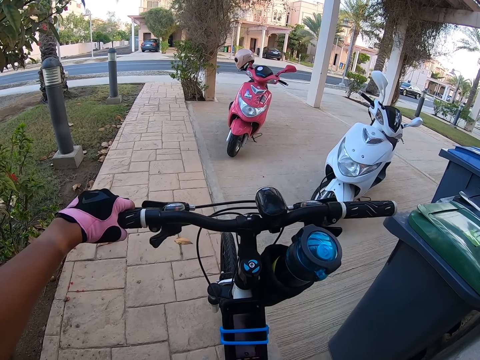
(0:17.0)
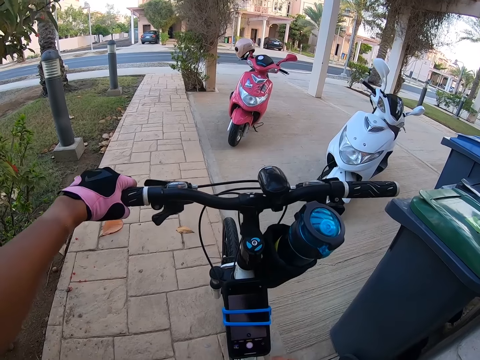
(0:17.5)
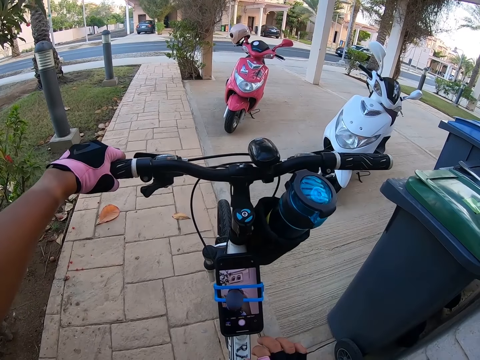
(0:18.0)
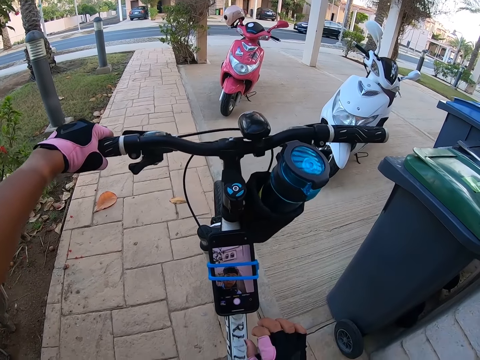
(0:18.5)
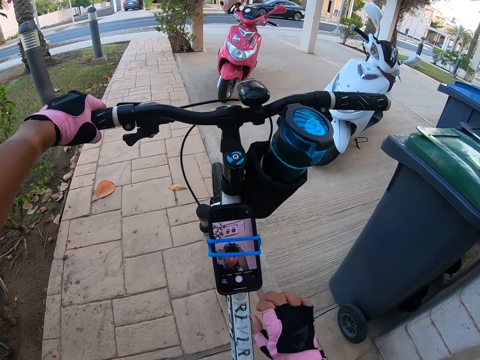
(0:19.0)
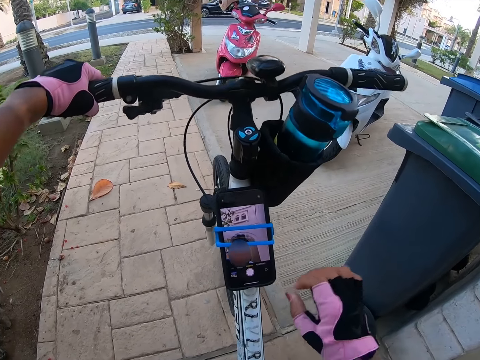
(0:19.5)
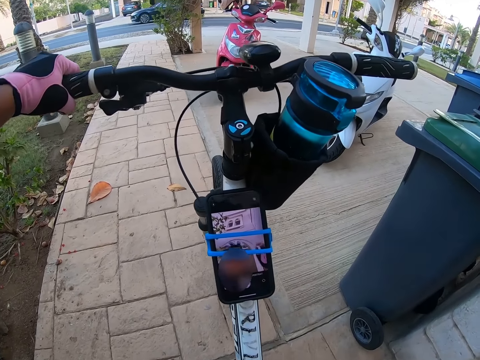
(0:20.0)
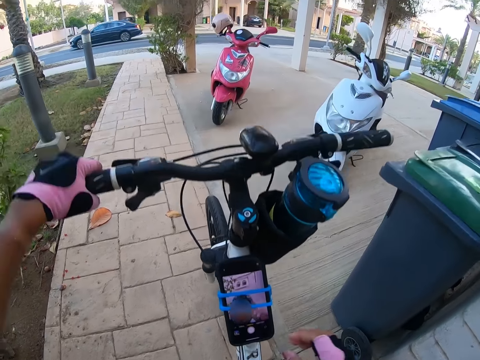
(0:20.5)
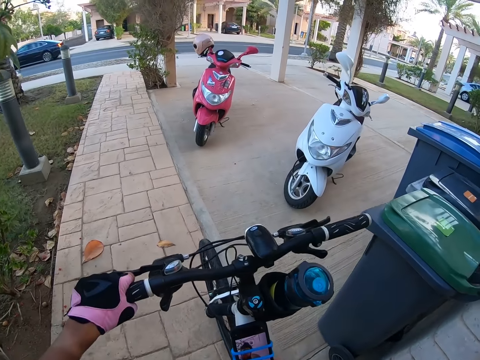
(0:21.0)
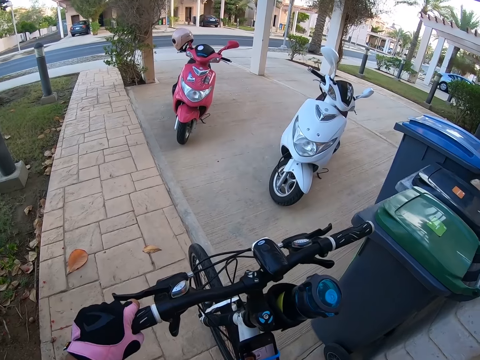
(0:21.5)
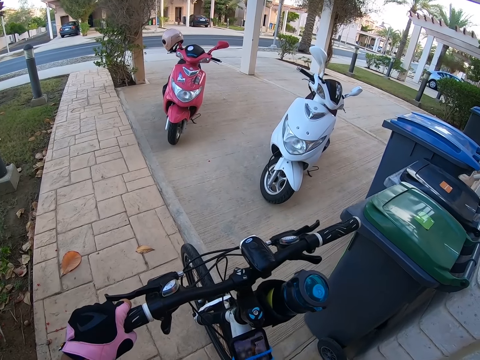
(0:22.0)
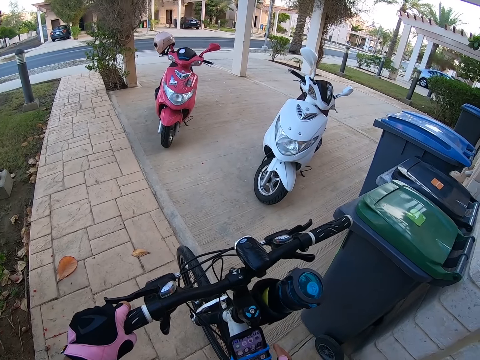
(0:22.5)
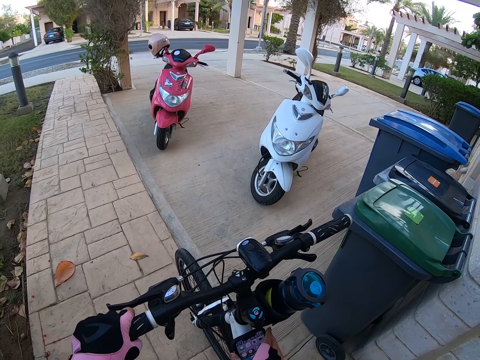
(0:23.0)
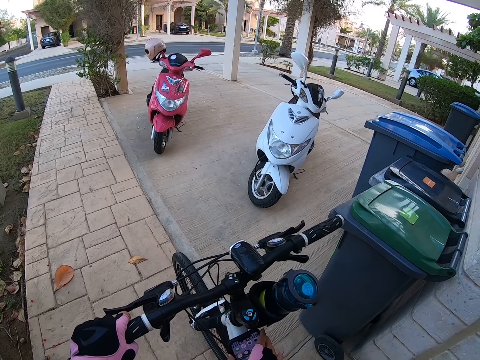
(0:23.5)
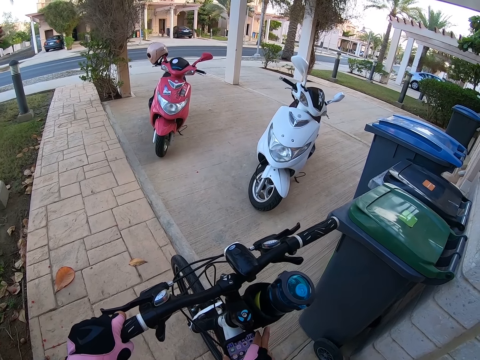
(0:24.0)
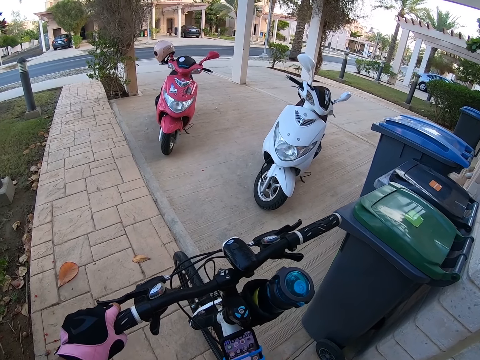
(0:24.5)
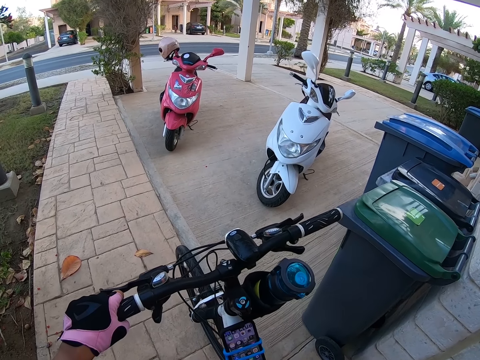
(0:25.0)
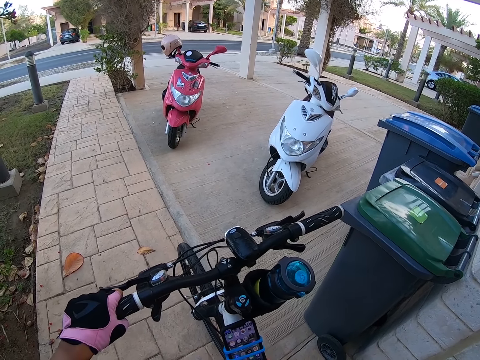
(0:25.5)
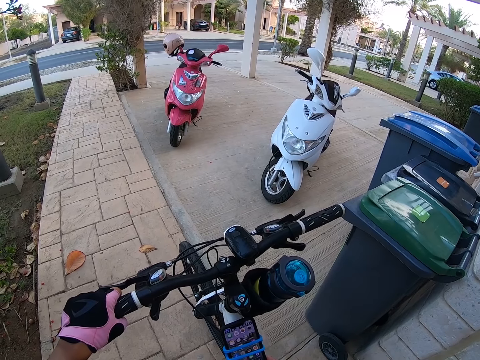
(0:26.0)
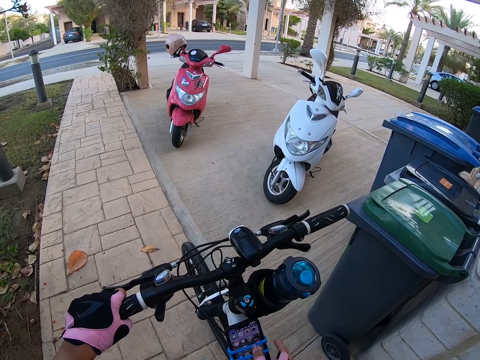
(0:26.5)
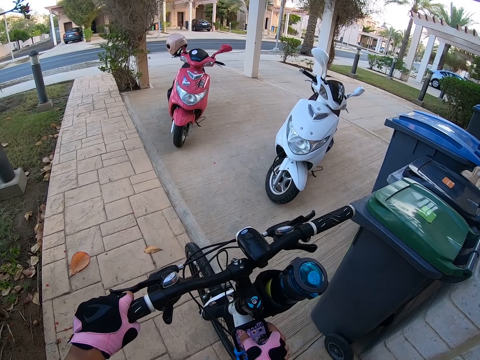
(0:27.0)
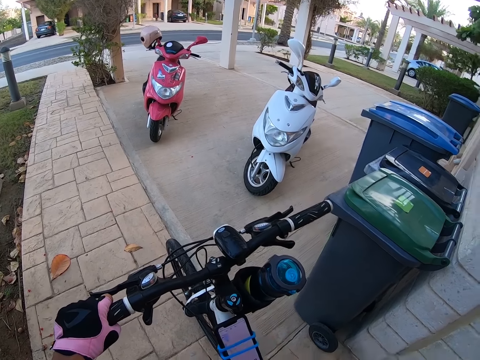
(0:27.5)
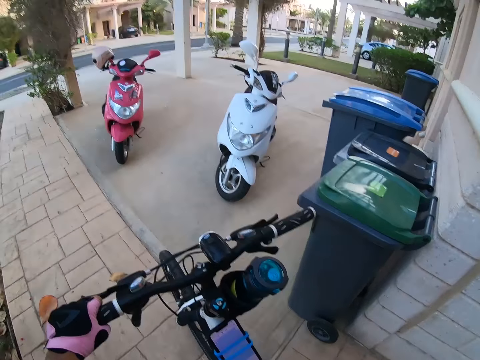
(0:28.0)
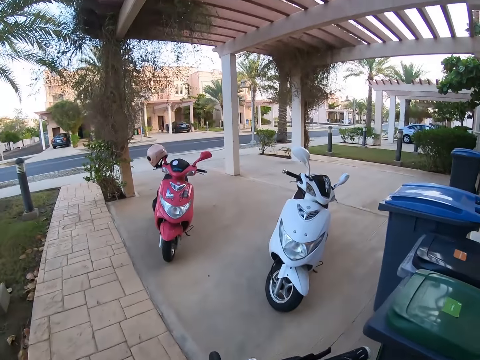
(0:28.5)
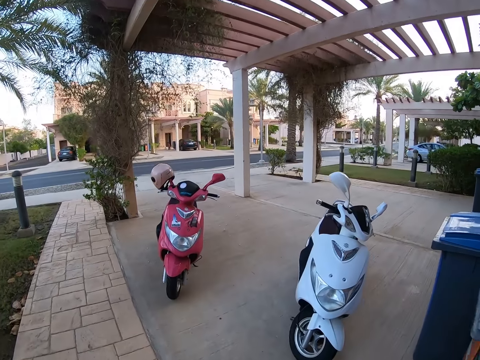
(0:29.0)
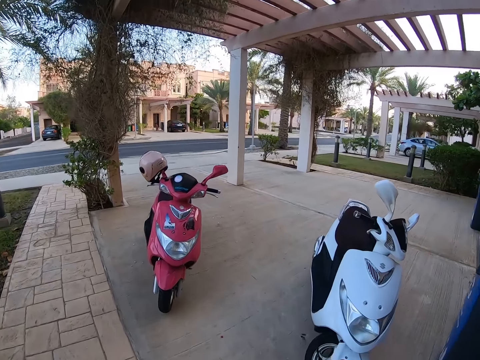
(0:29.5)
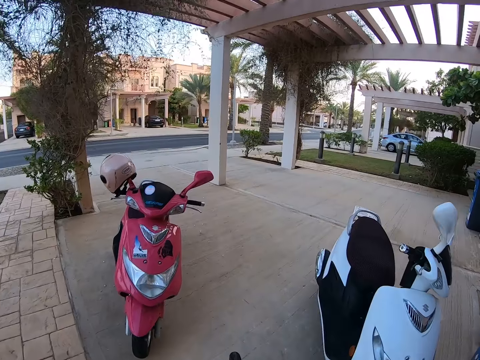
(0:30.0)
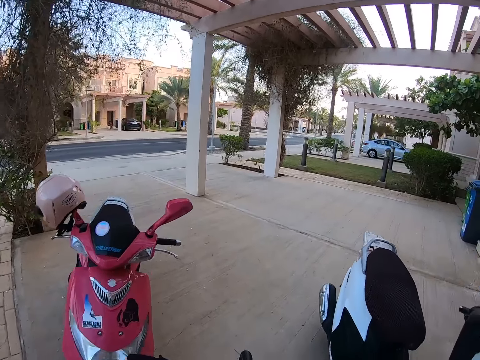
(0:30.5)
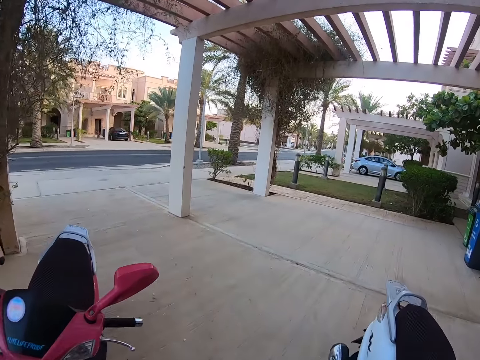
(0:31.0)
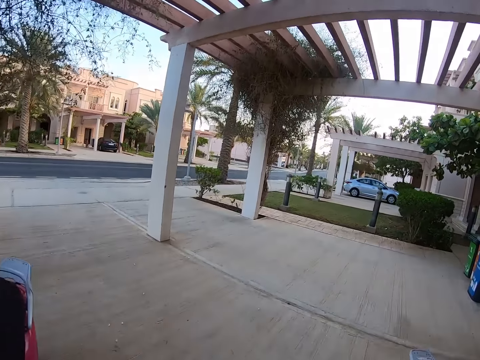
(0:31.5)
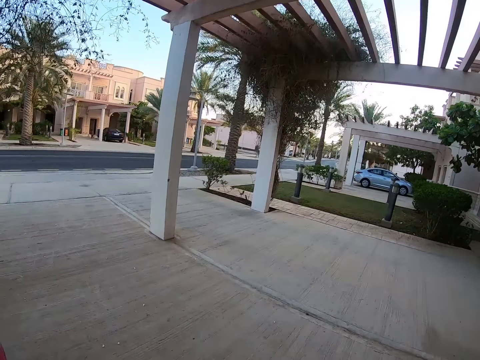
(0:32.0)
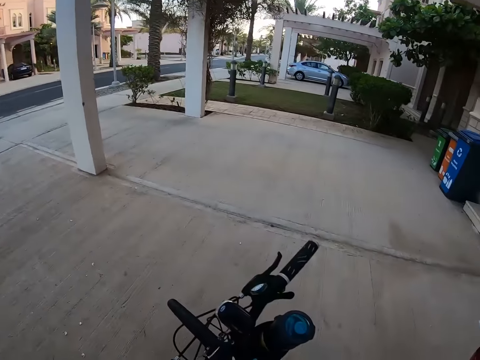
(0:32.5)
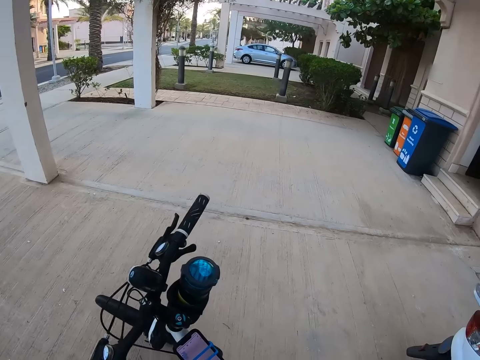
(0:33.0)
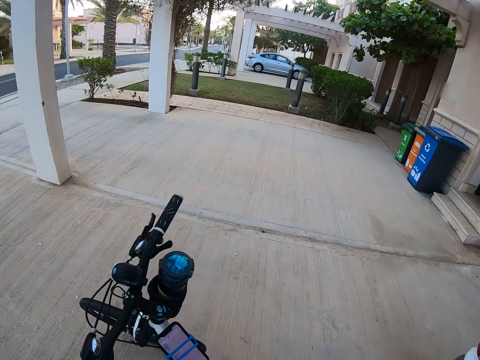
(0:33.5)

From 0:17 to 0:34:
The camera wearer goes through the phone with the right hand. They cycle towards the road.

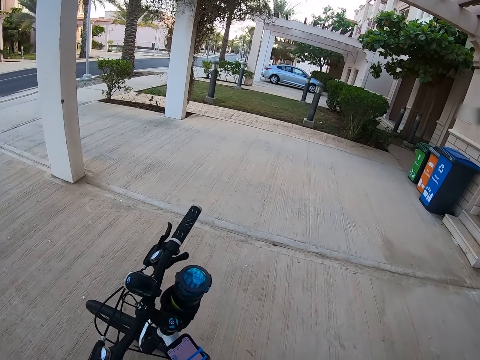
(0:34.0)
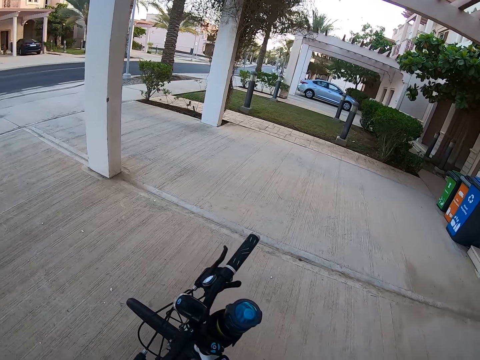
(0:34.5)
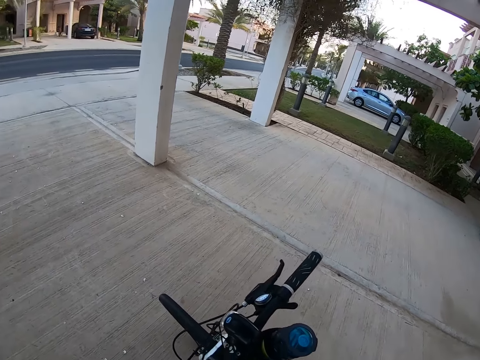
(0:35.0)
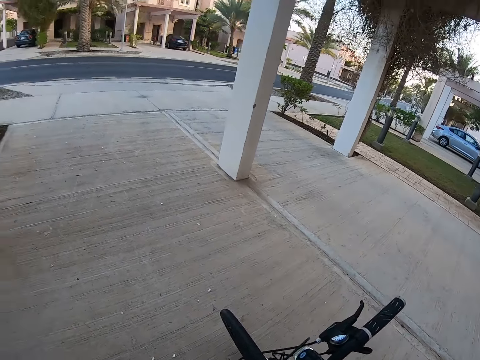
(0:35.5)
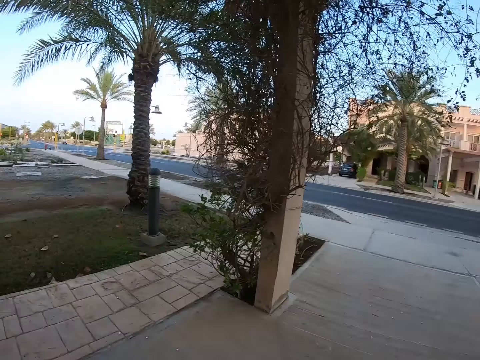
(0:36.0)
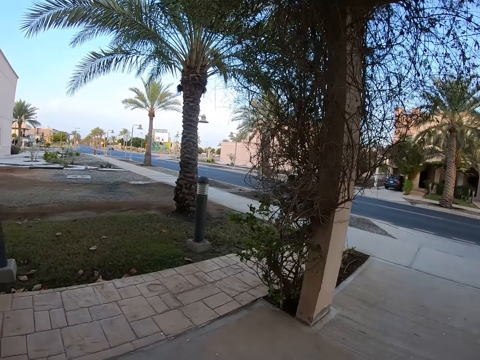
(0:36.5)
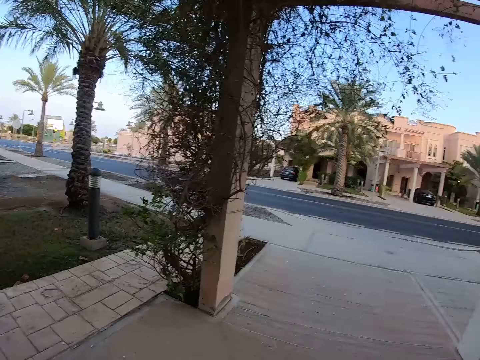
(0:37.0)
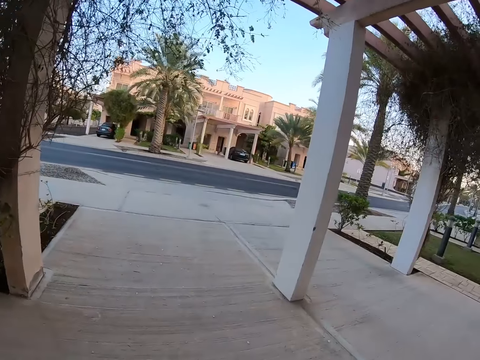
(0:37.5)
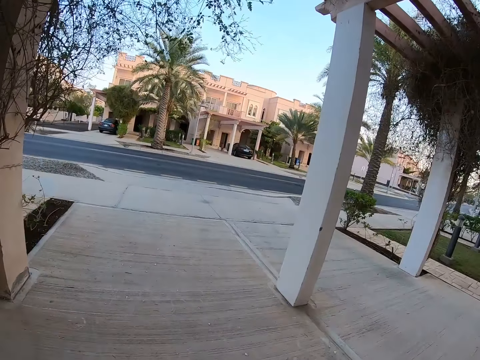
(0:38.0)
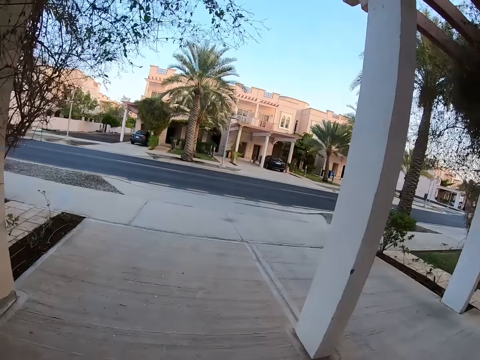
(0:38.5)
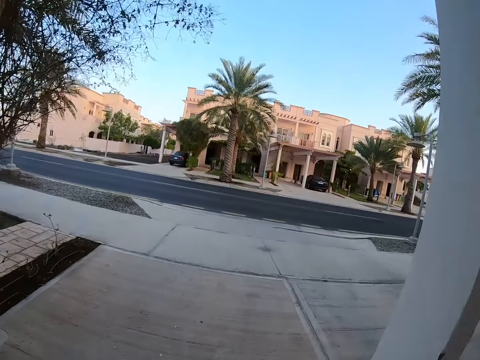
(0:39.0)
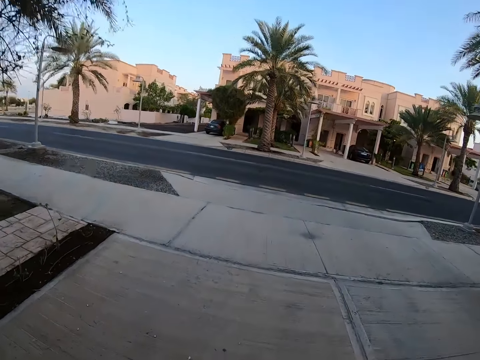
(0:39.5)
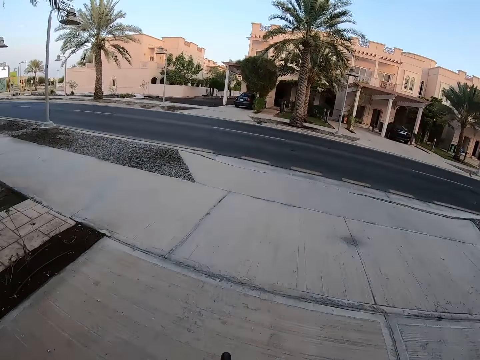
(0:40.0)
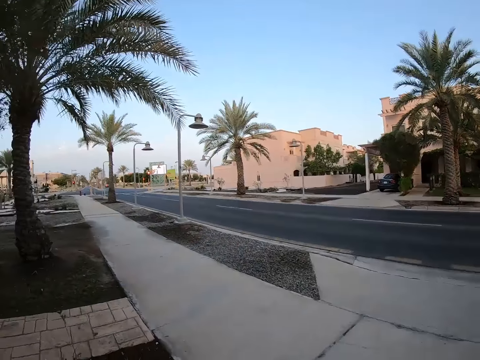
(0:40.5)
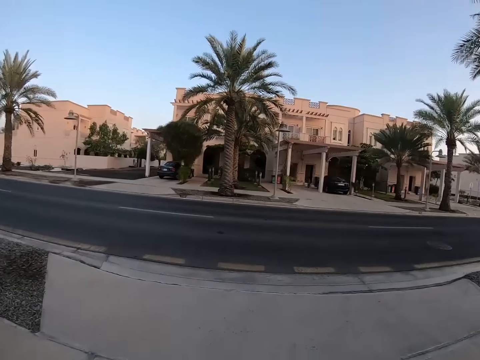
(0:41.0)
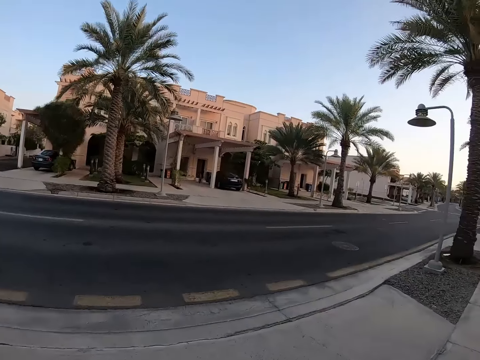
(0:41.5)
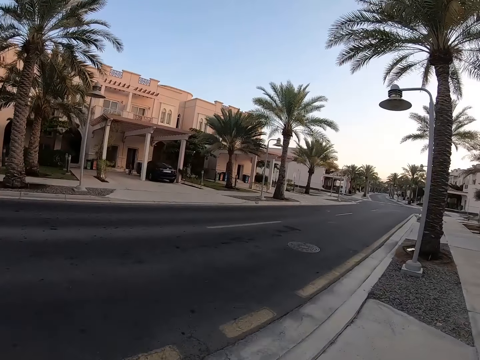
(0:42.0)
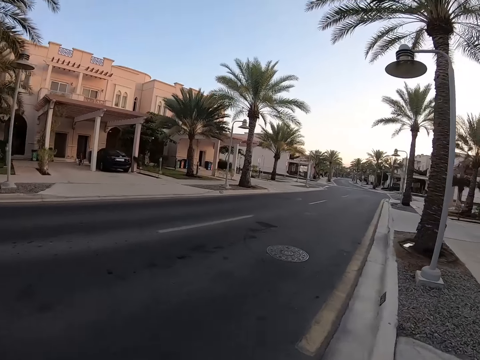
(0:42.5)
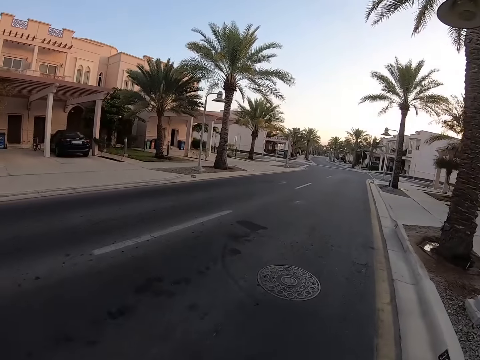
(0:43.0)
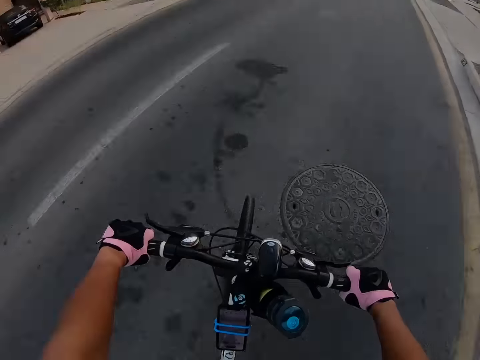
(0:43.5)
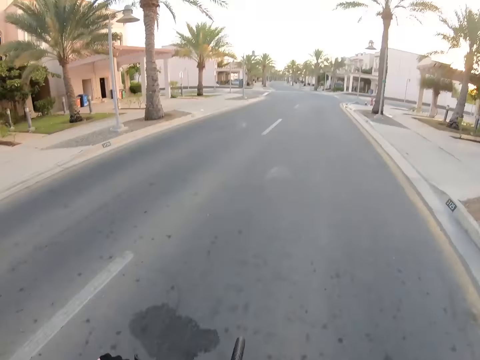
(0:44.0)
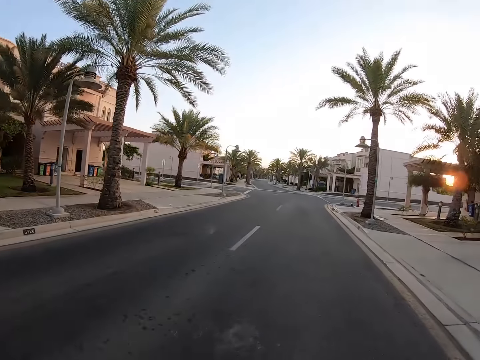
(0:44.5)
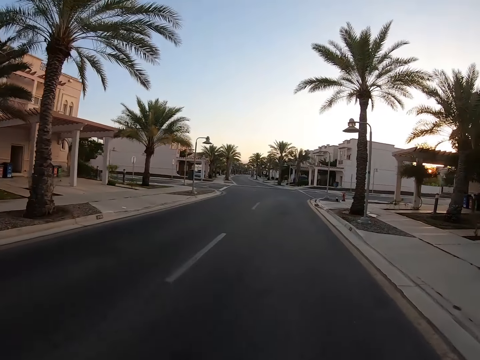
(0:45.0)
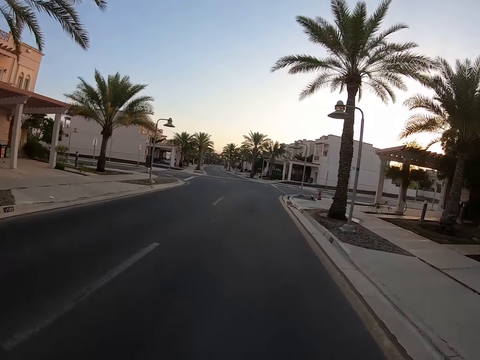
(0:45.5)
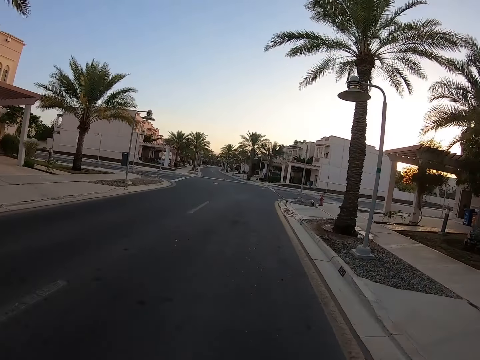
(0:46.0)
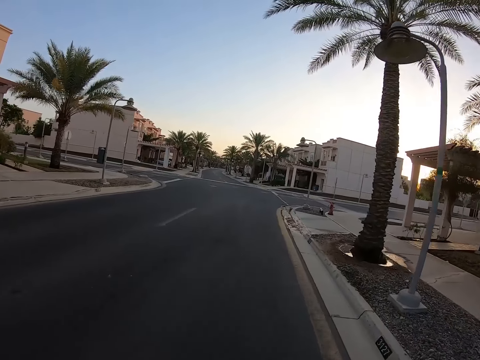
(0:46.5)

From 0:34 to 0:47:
The camera wearer looks at a side of the road. They cycle towards the road. They ride the bicycle along the road. They look at the side of the road.
